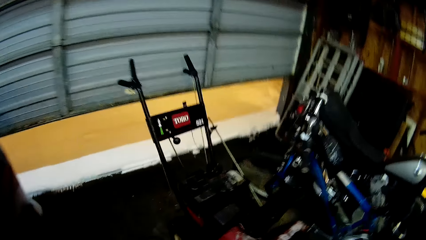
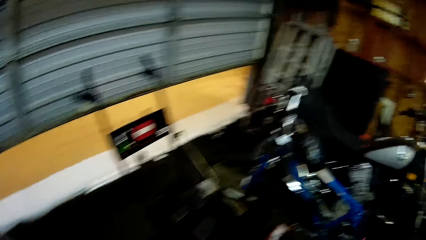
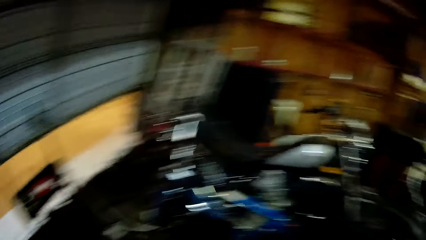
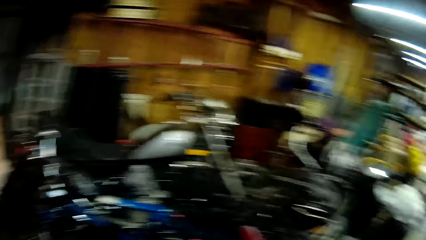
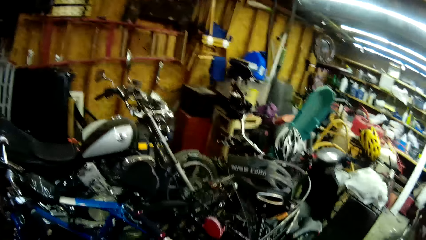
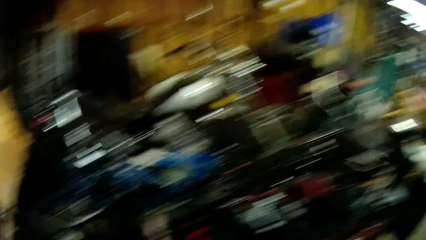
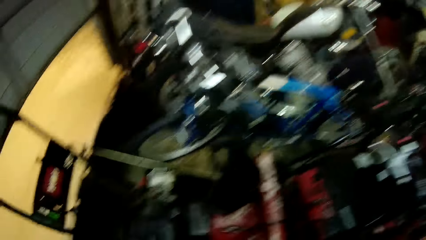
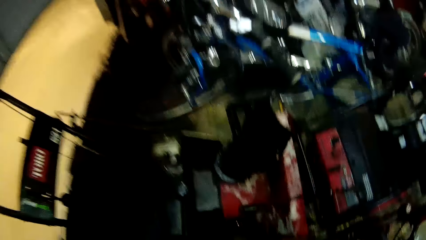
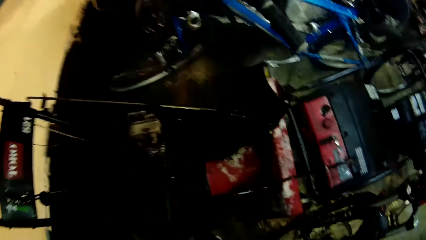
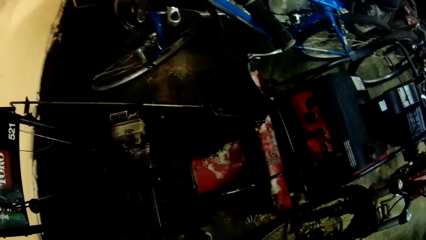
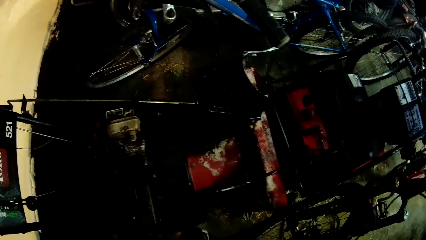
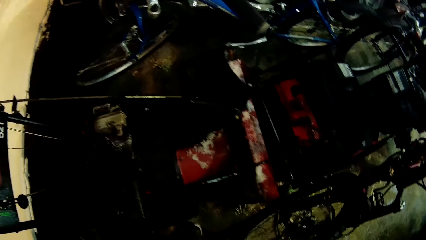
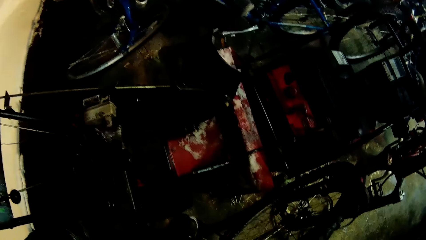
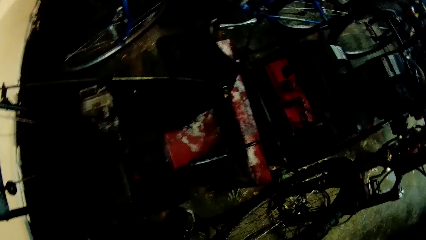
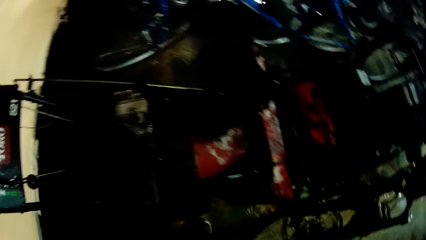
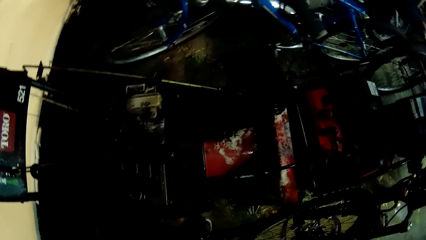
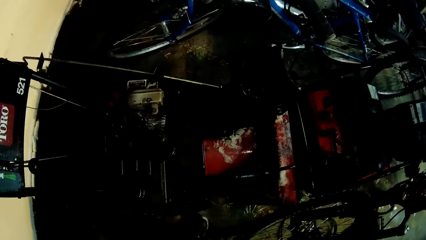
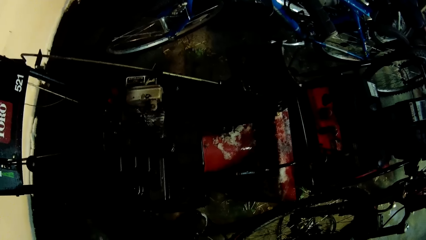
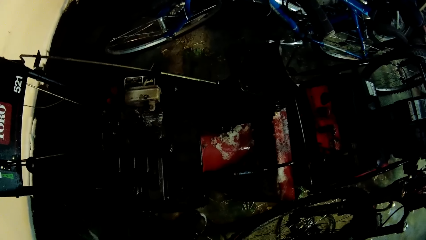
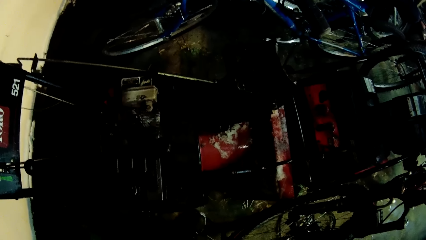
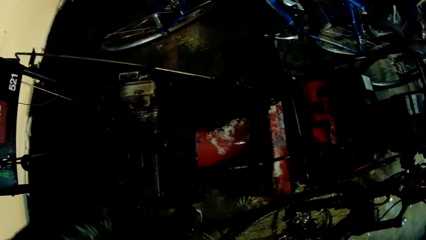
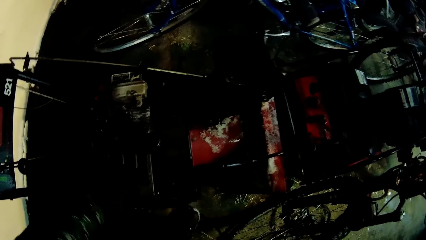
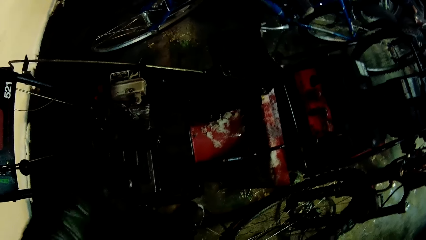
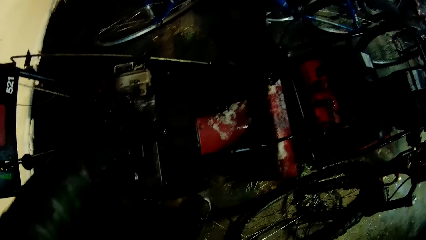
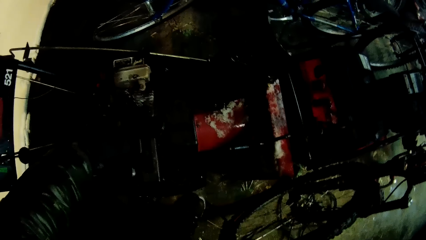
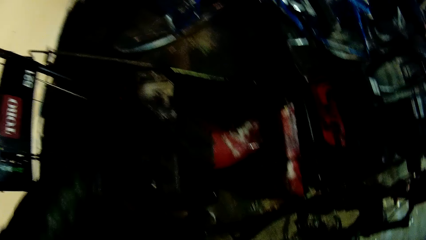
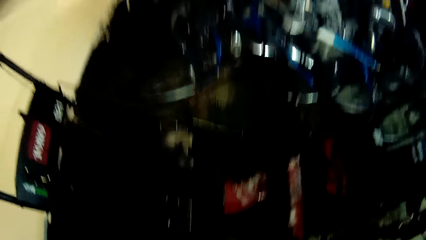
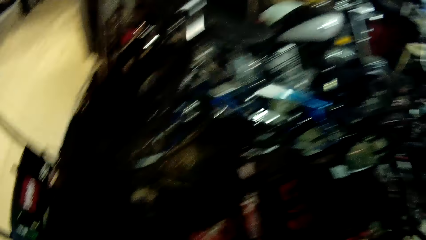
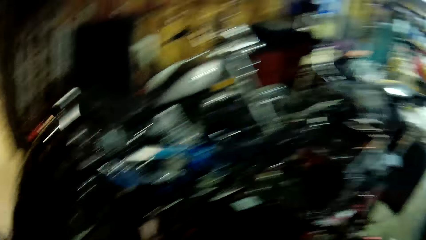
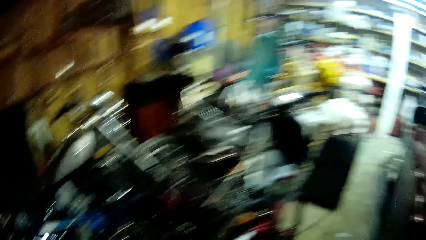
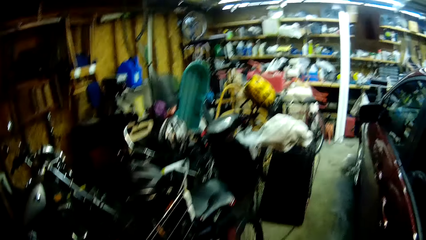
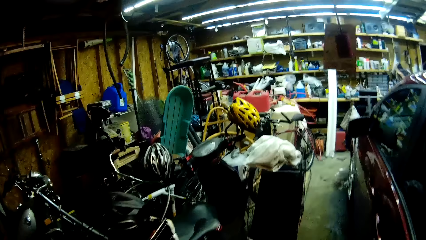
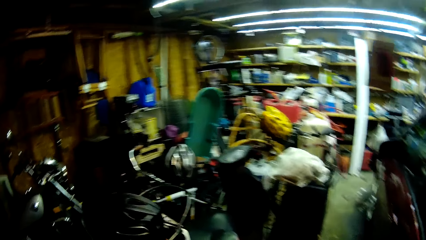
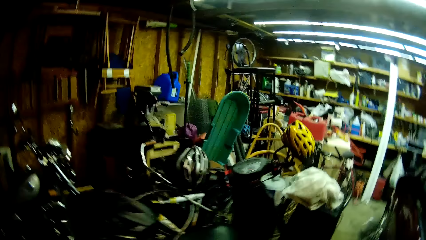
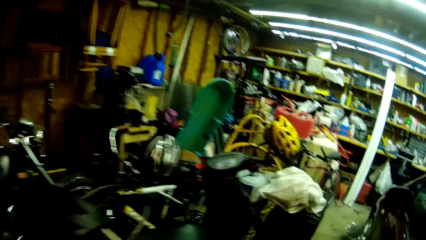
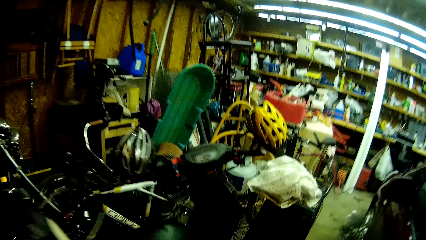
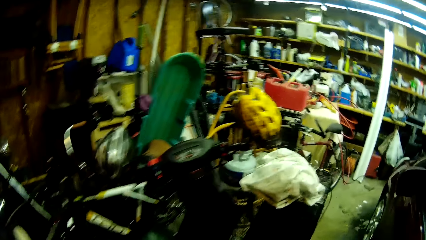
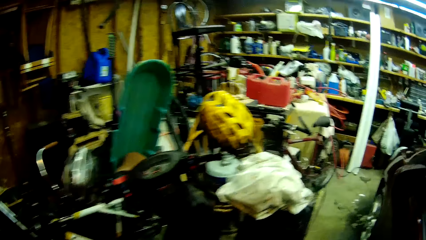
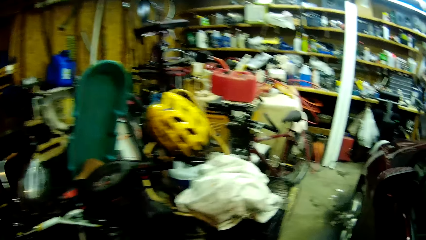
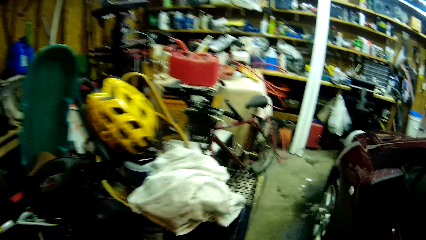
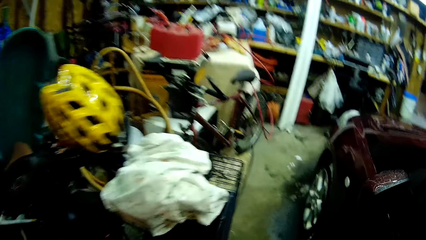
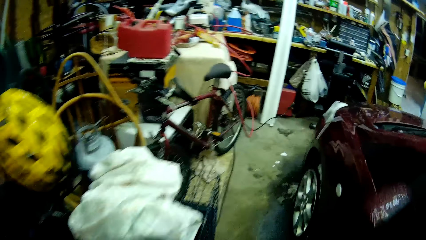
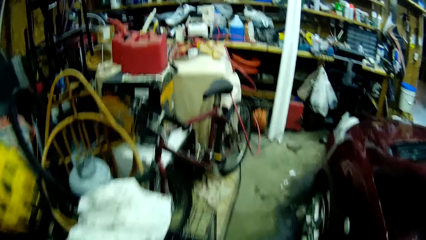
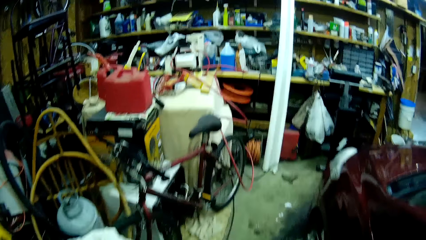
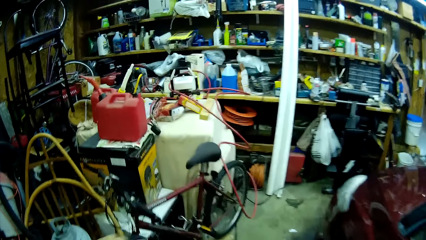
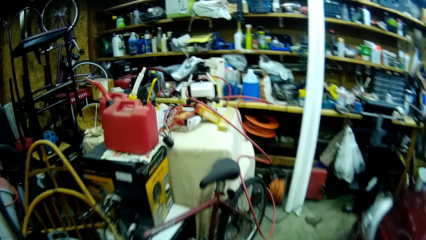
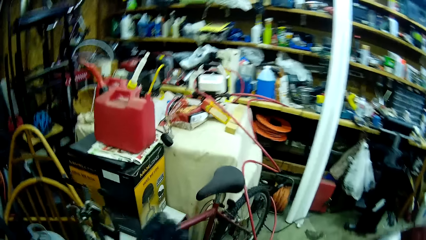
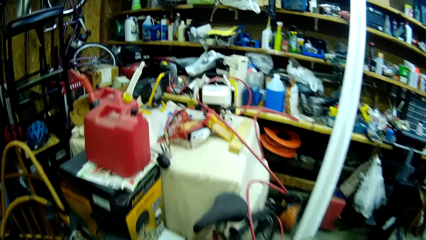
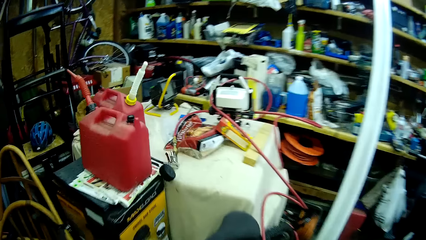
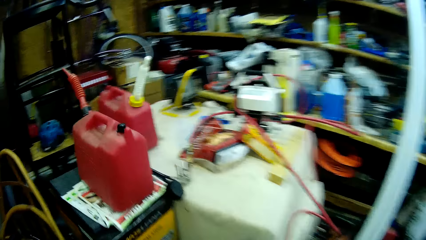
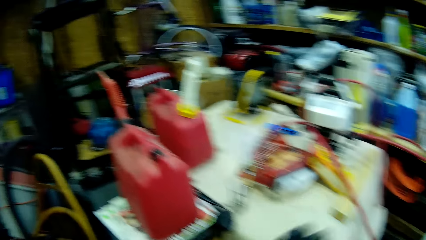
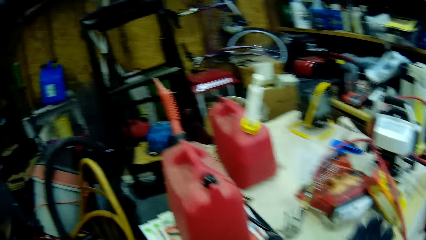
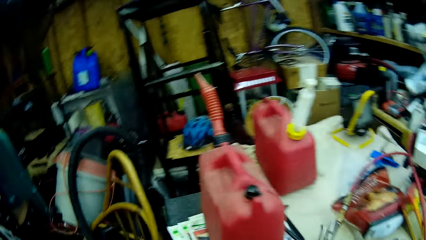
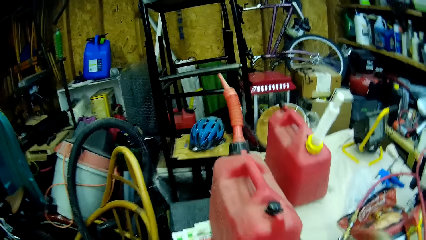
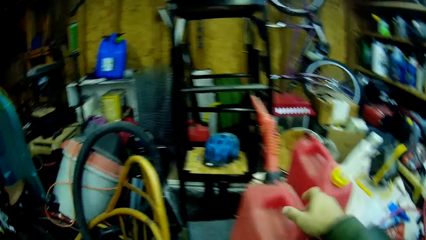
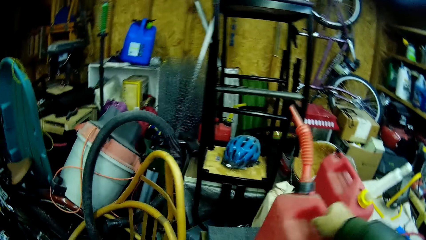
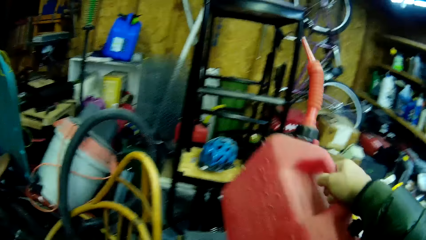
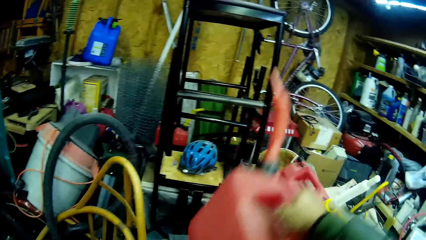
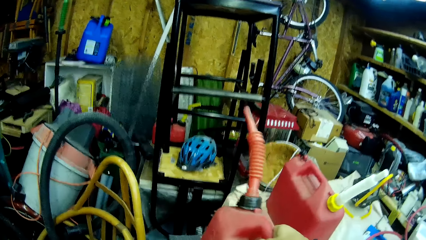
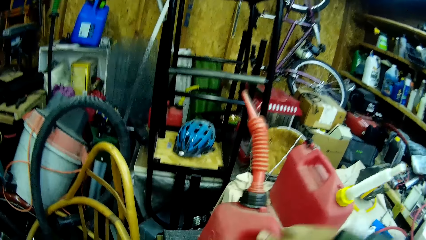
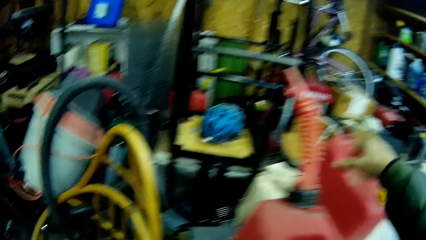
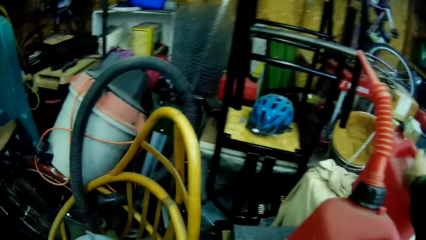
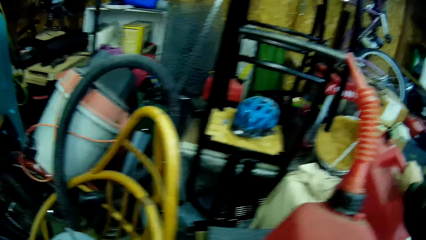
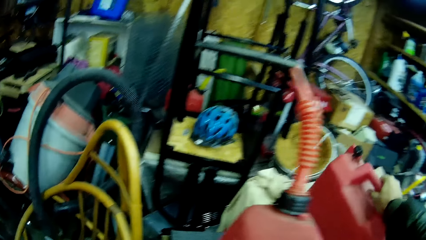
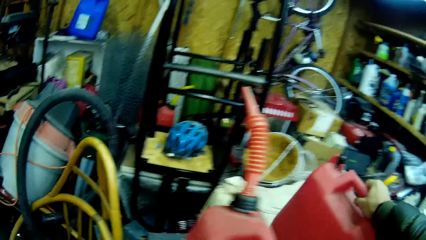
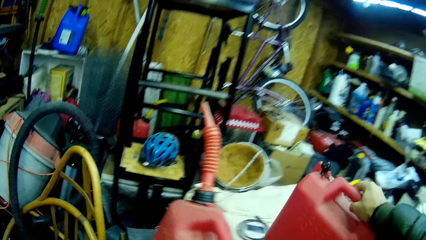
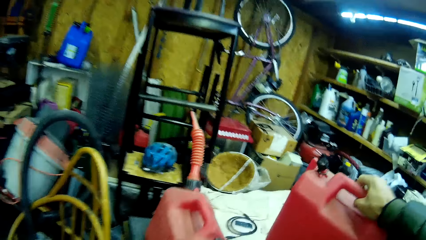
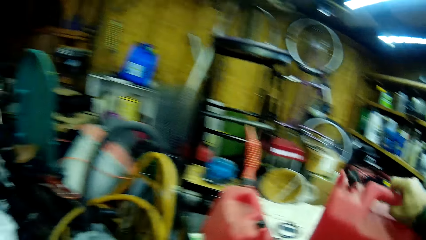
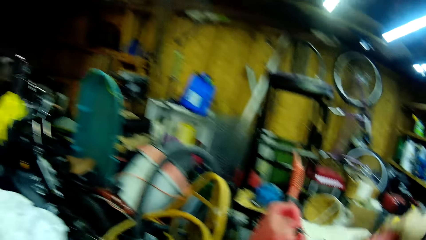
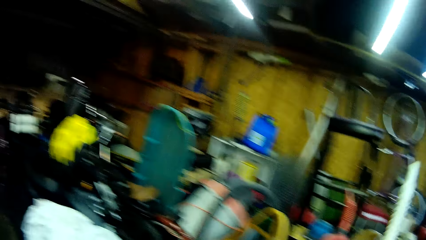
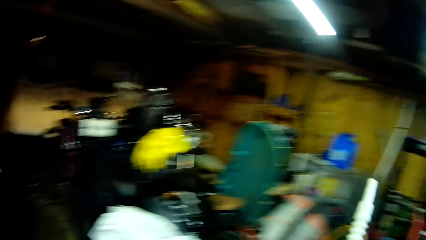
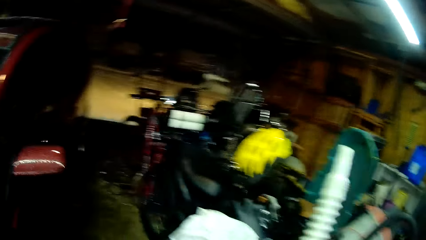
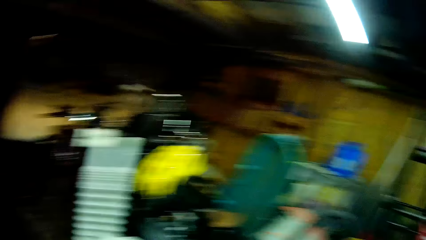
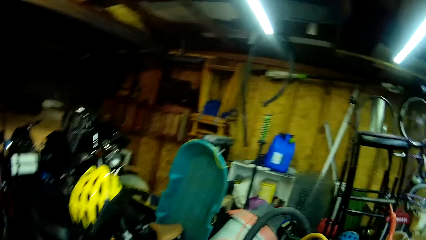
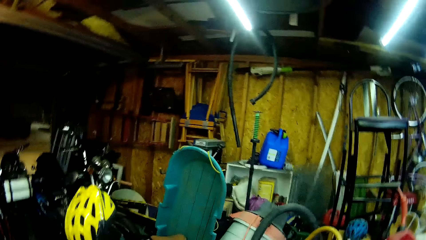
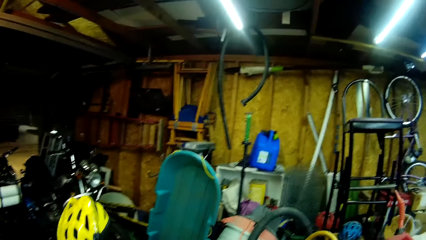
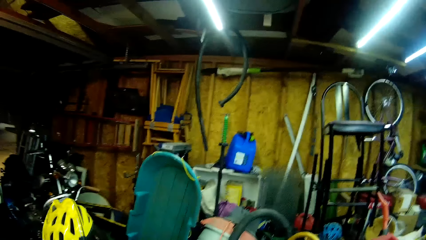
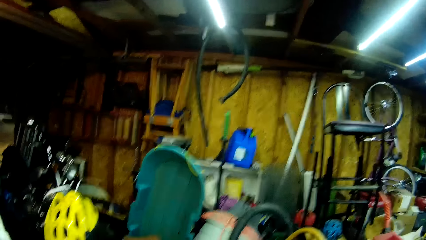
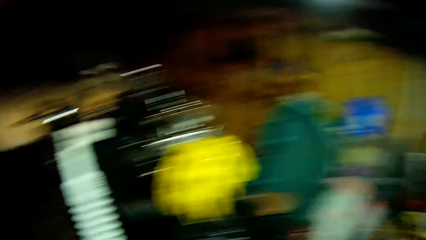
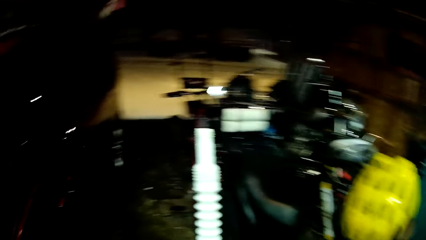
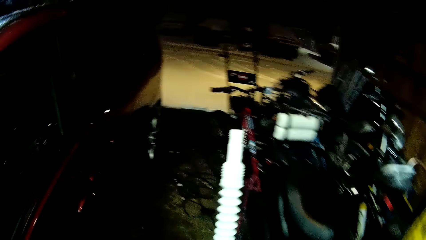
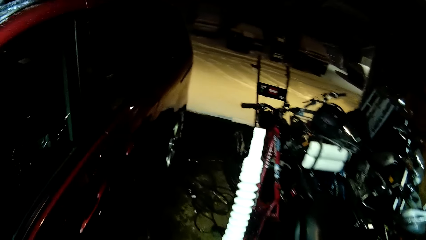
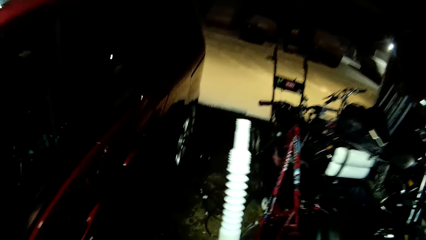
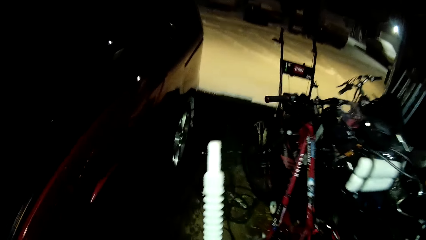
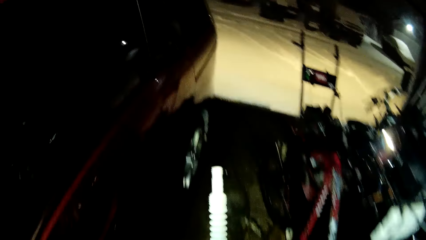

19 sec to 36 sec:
The camera wearer stops on a snow blower. They open the petrol tank of the snow remover machine. They check on the oil of the snow blower. They walk towards an oil jerrycan. They stop on a table with the oil jerrycans. They pick up the oil jerrycan and place the oil jerrycan on the table. They lift a gallon of petrol from the table. They walk towards the snow blower.
